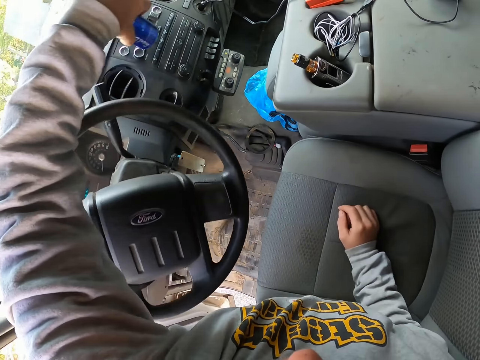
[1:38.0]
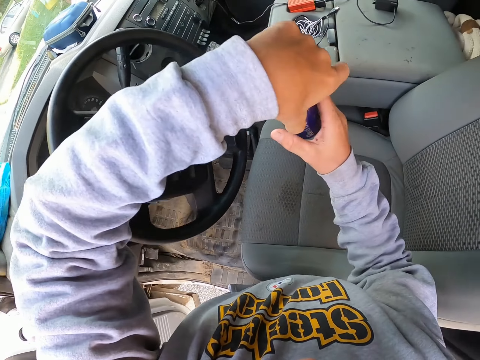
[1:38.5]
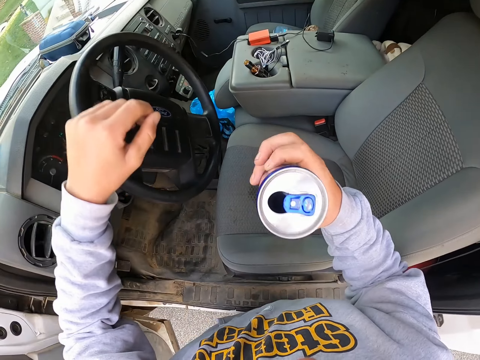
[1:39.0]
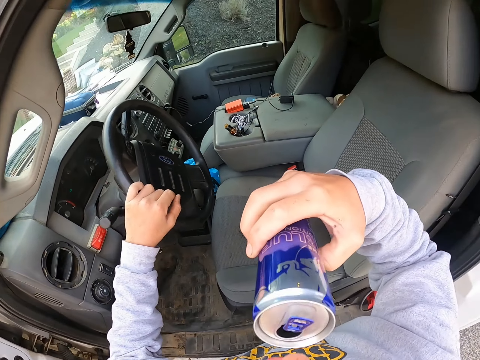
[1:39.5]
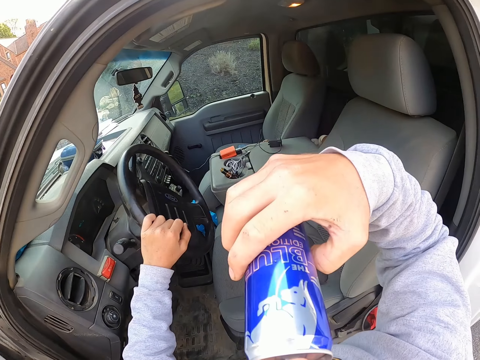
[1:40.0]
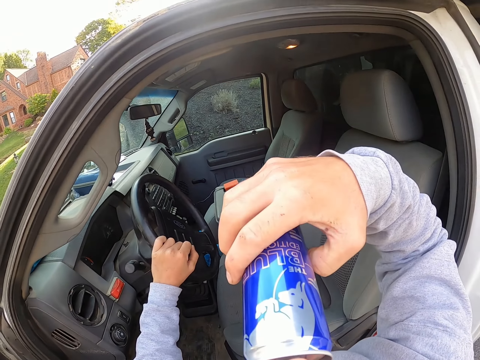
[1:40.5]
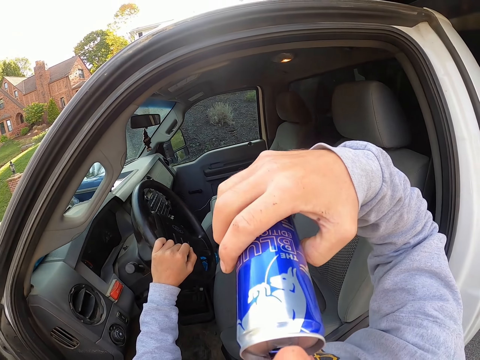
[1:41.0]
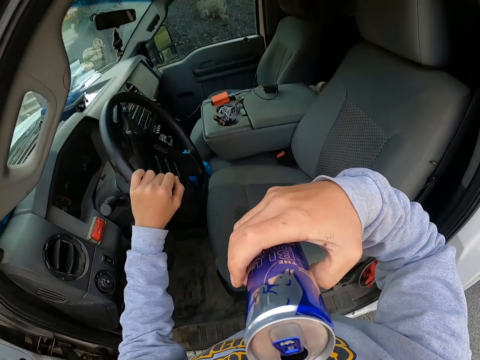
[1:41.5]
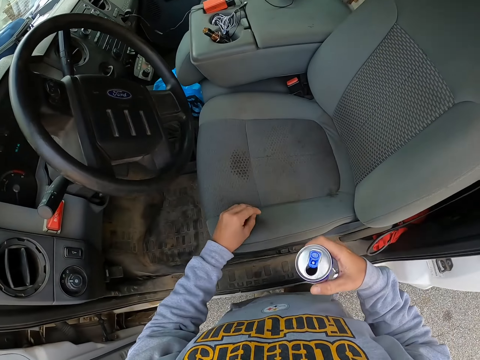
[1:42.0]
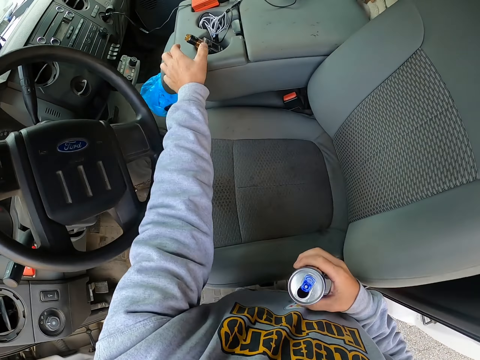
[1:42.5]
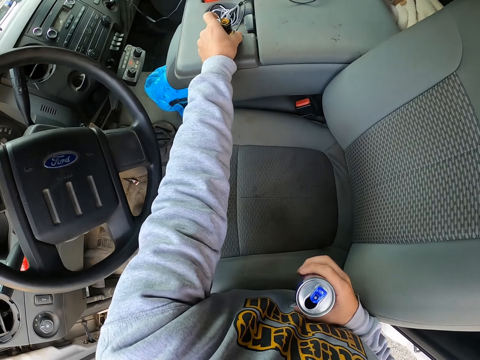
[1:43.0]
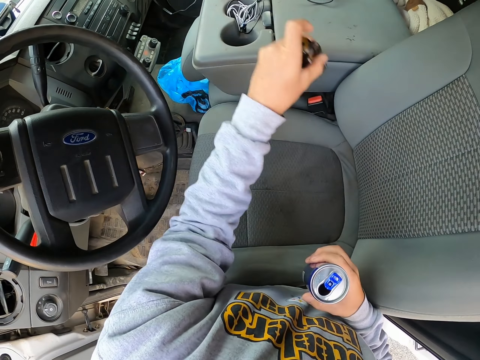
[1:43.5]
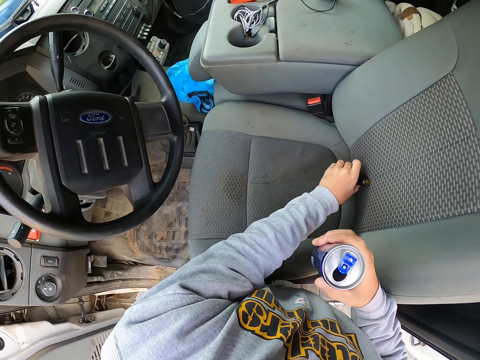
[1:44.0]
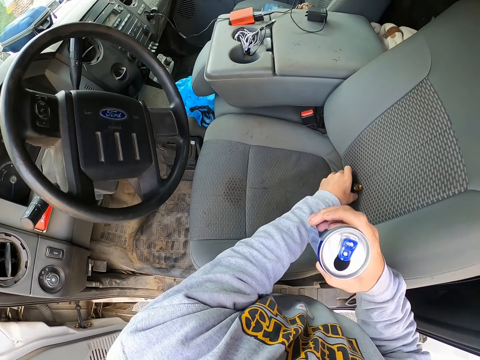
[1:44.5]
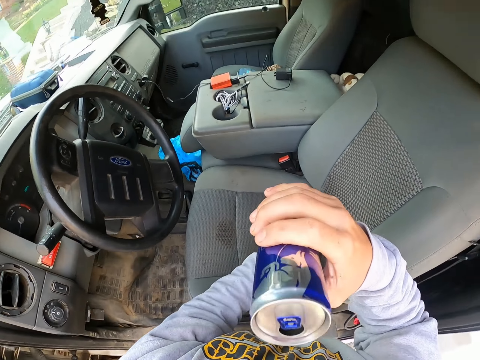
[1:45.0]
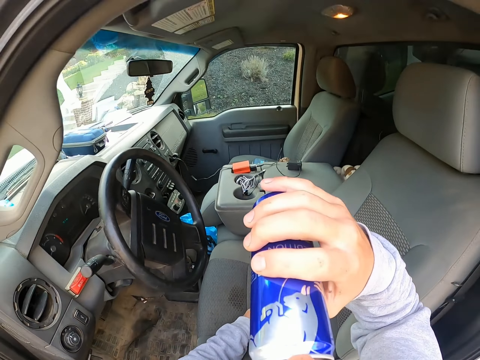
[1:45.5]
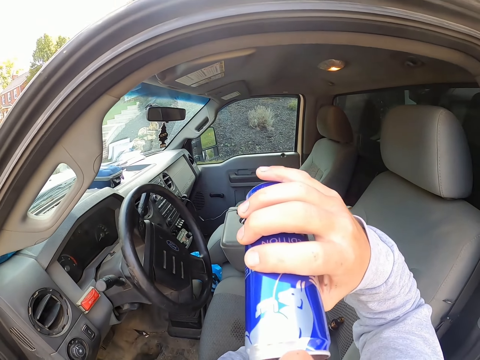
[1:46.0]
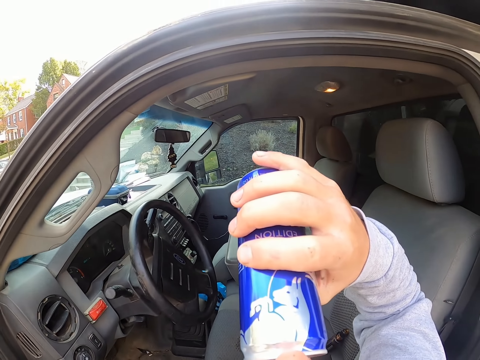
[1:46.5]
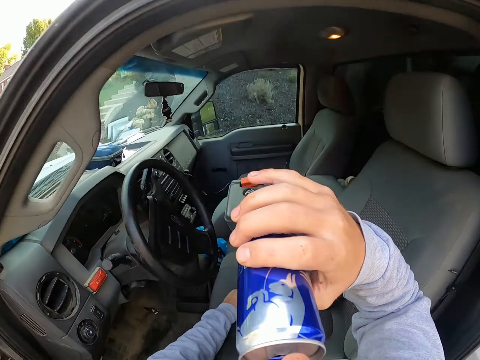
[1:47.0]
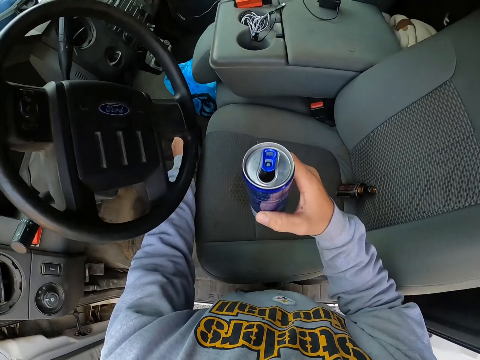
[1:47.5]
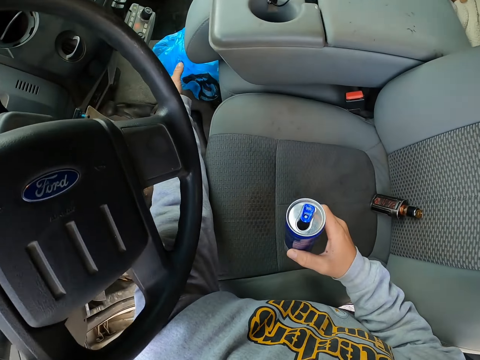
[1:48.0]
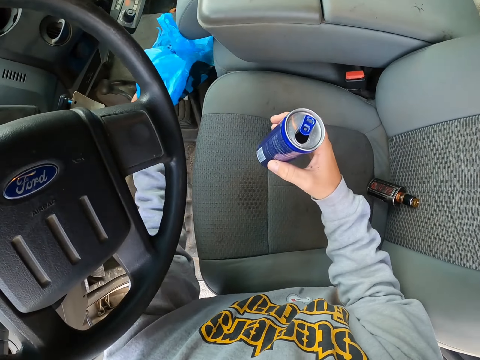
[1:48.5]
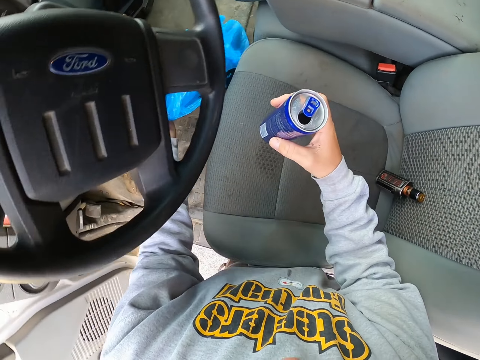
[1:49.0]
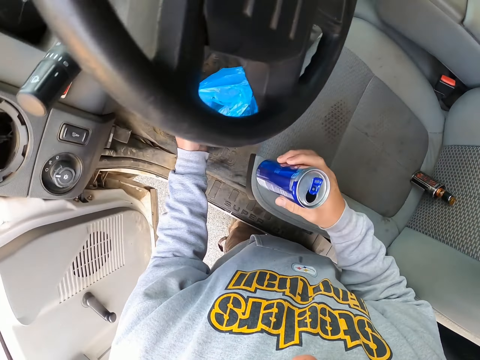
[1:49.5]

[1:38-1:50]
The camera wearer passes the can to the right hand. They are drinking an energy drink. They pick the electronic cigarette and place the electronic cigarette on the seat. They drink the drink. They pick a plastic bag.

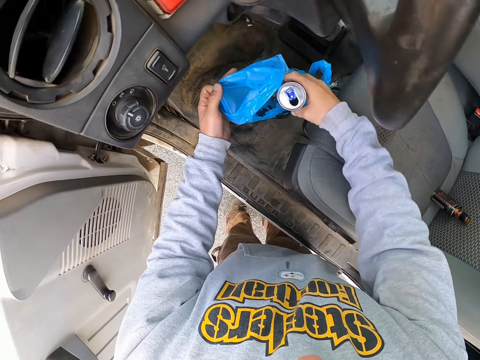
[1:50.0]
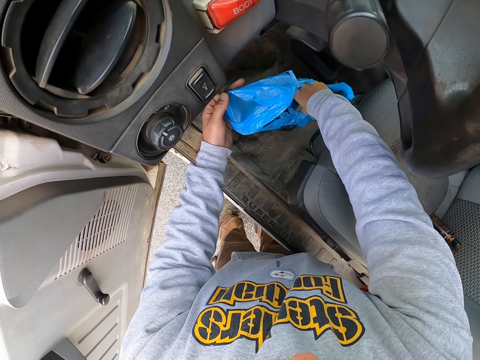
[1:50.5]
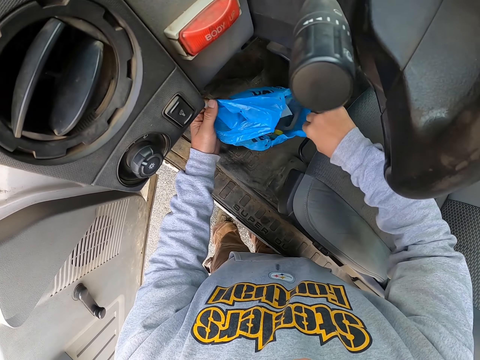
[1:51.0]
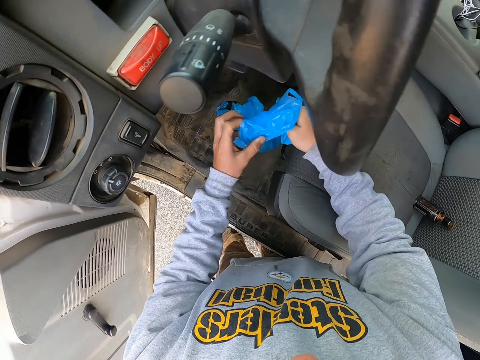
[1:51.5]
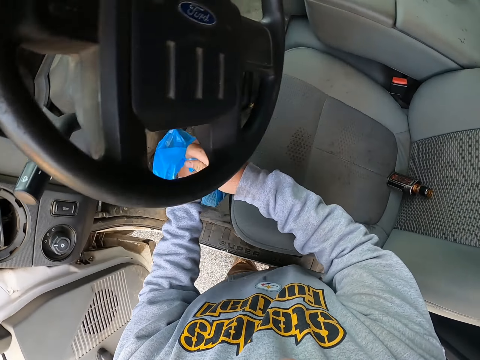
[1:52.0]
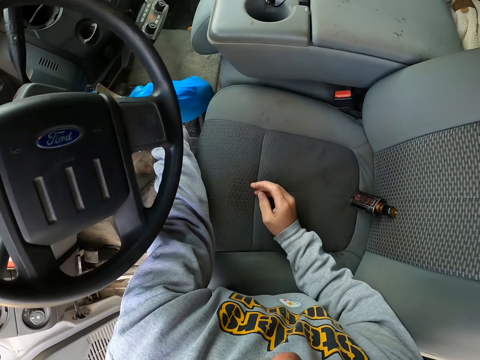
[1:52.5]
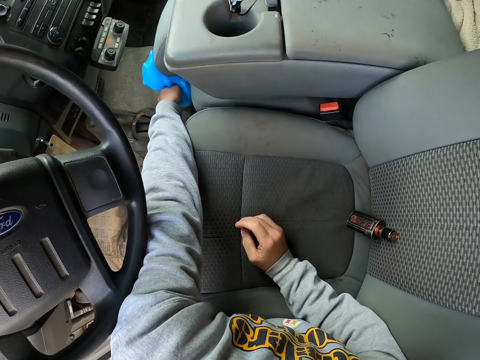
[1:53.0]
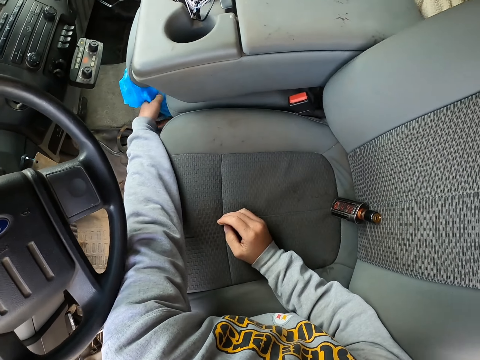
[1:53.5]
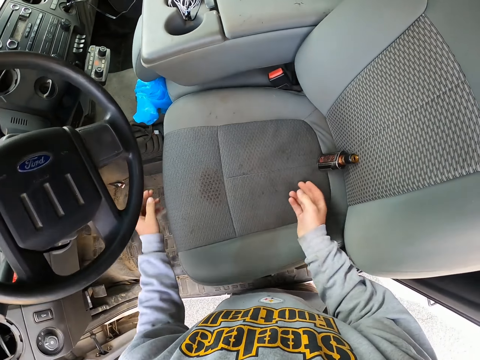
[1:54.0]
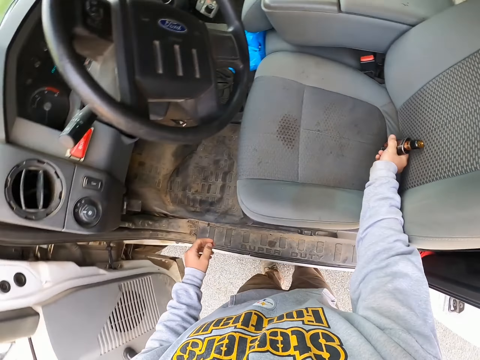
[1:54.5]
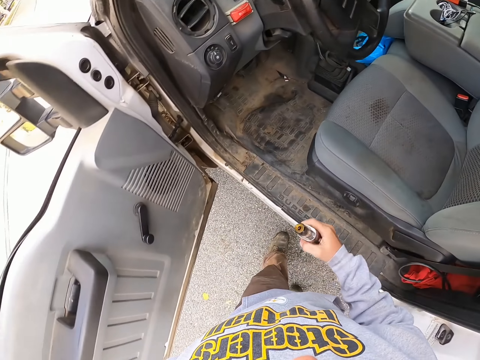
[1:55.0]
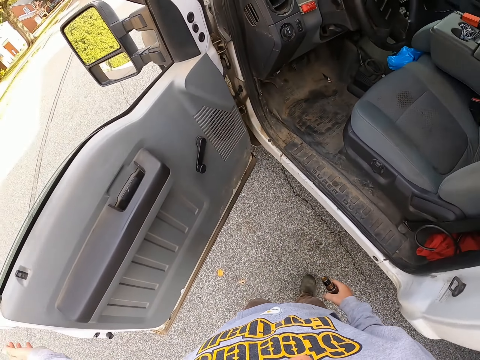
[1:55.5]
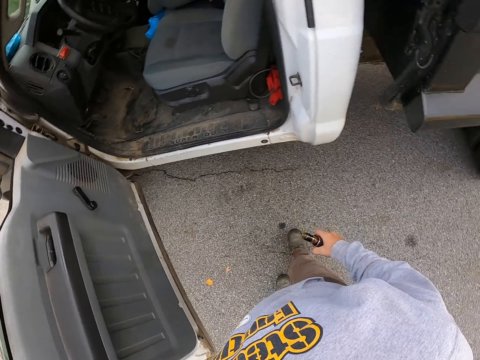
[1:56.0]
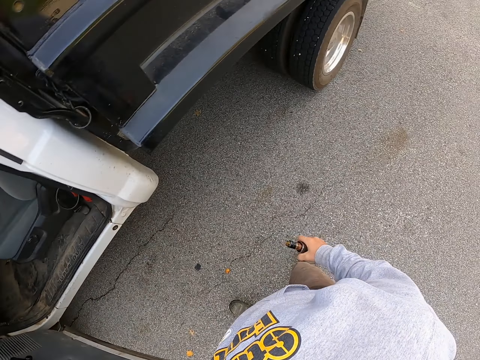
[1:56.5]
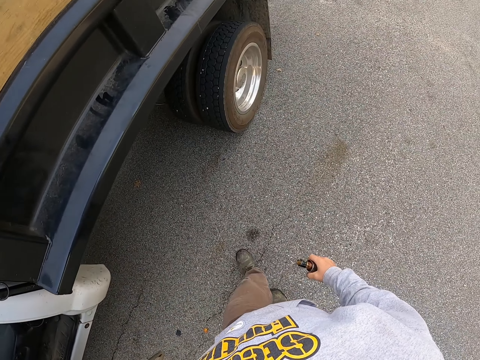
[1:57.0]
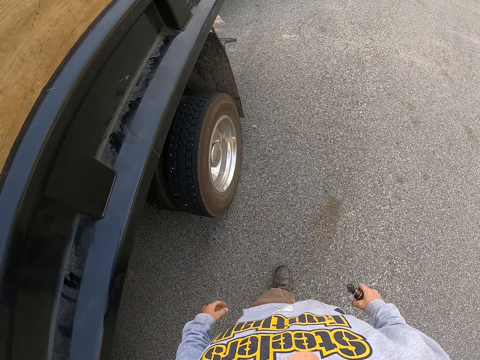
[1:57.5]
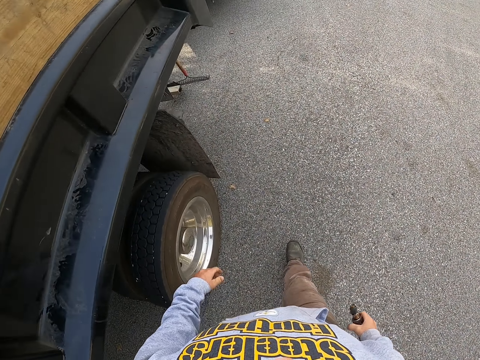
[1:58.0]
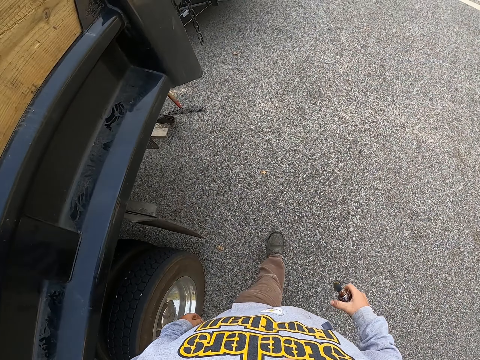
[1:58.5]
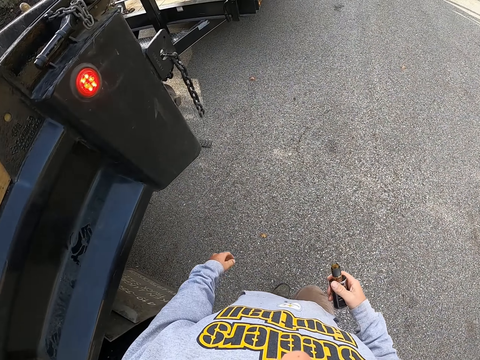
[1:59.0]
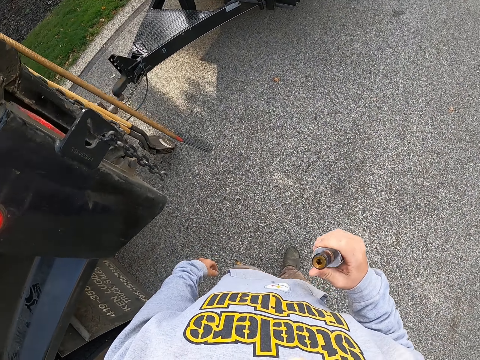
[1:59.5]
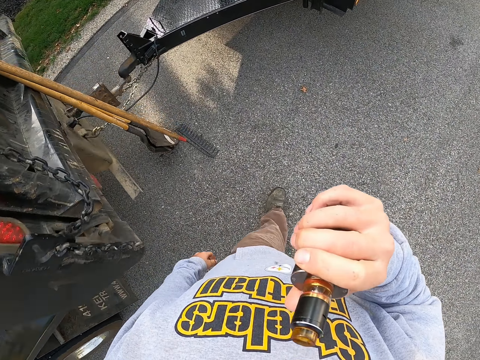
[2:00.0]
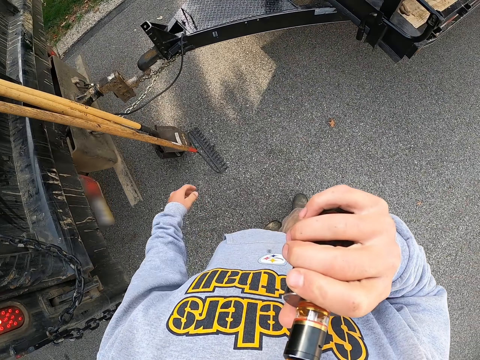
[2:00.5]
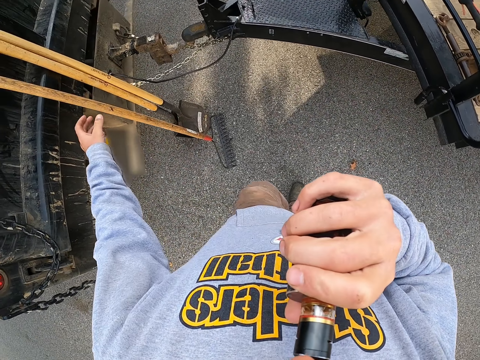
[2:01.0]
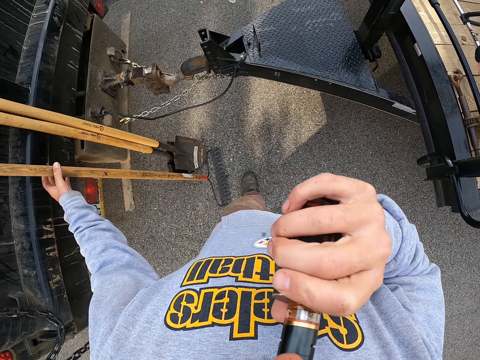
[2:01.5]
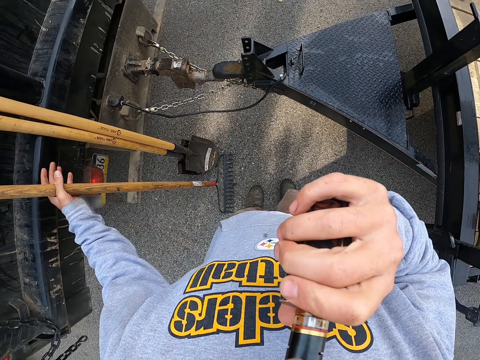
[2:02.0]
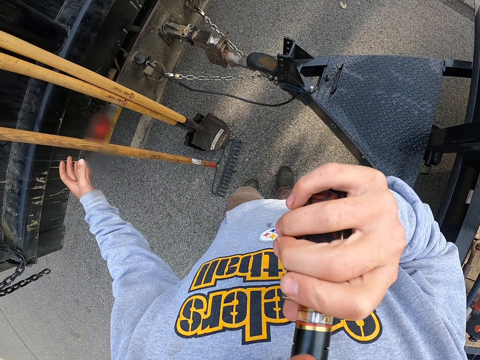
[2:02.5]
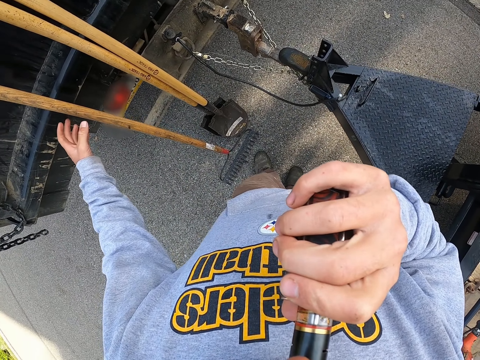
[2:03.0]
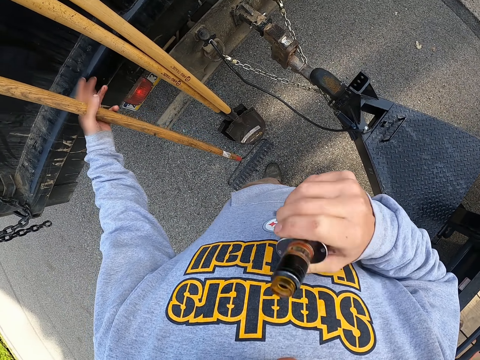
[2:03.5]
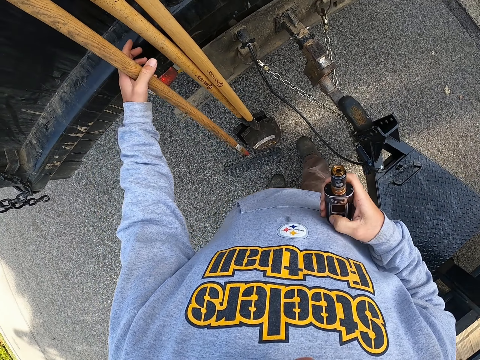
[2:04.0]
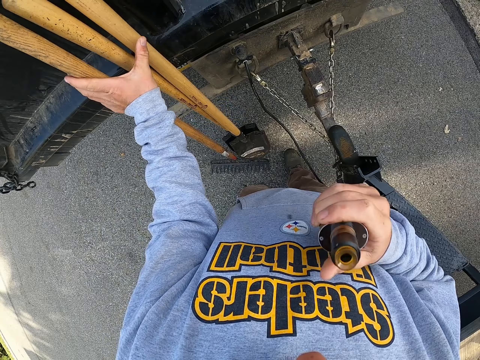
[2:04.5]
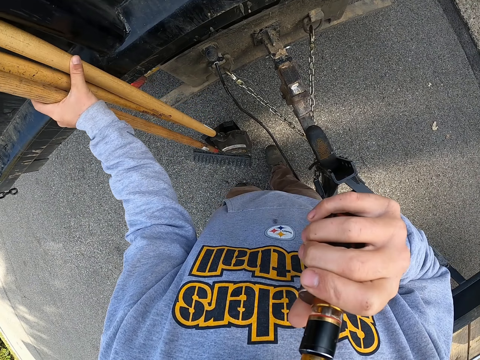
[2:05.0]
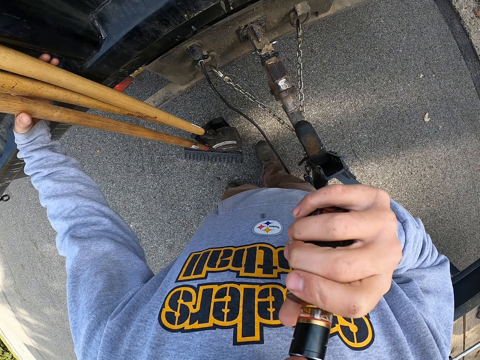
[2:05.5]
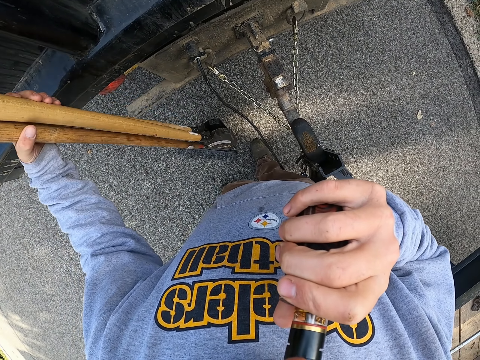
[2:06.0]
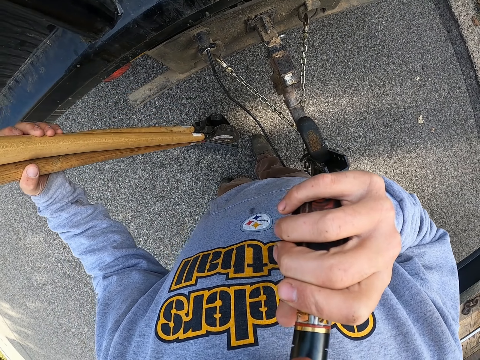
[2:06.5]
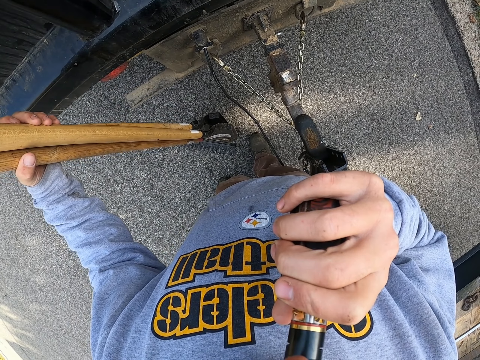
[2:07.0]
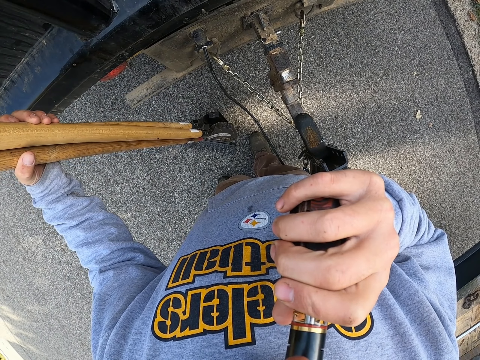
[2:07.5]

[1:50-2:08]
The camera wearer puts the can in the plastic bag or paper bag. They close the plastic bag. They put the plastic bag in the vehicle. They pick up the electronic cigarette. They move backwards. They walk near the vehicle. They vape the electronic cigarette. They touch the rake. They hold the rake and the spades.
